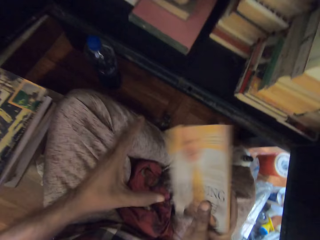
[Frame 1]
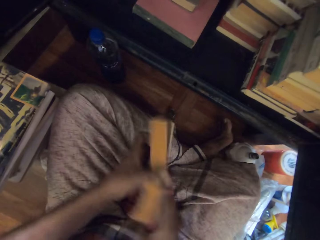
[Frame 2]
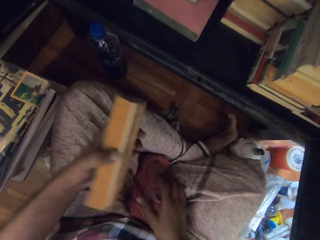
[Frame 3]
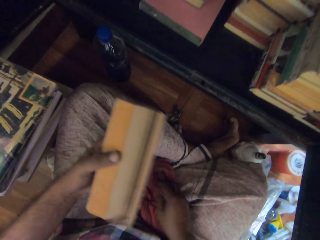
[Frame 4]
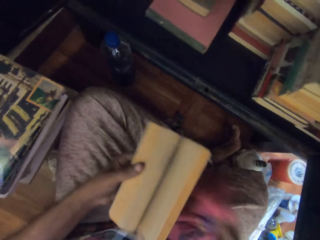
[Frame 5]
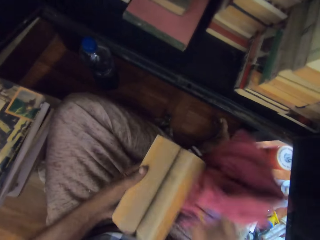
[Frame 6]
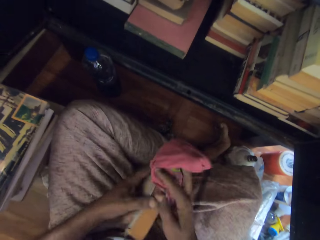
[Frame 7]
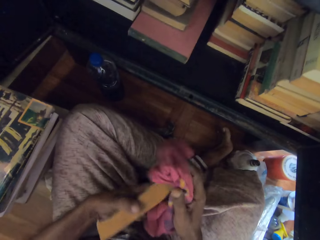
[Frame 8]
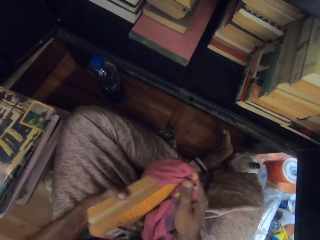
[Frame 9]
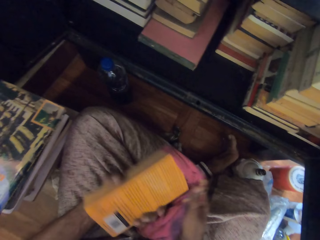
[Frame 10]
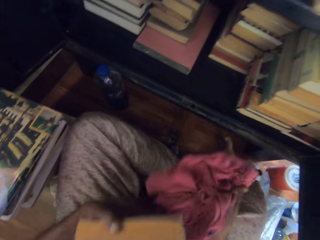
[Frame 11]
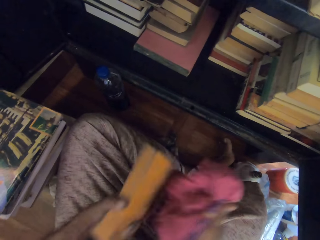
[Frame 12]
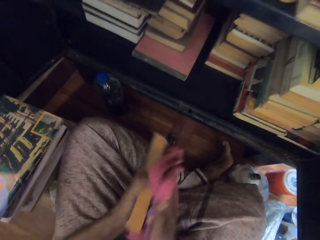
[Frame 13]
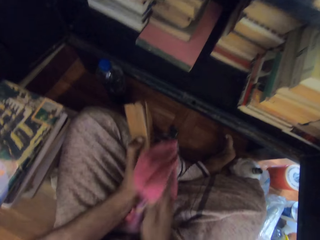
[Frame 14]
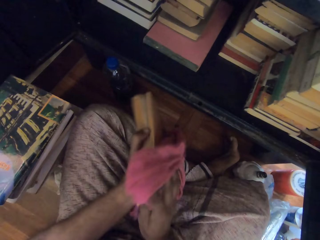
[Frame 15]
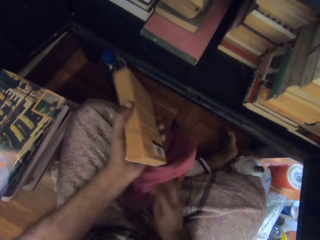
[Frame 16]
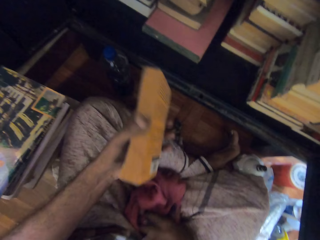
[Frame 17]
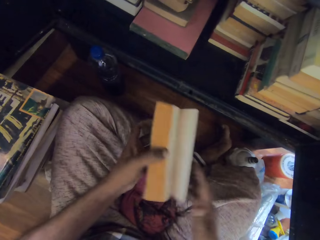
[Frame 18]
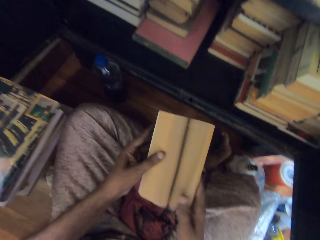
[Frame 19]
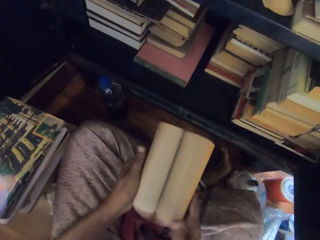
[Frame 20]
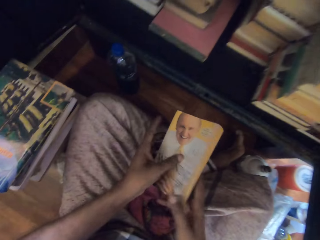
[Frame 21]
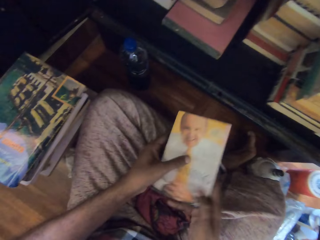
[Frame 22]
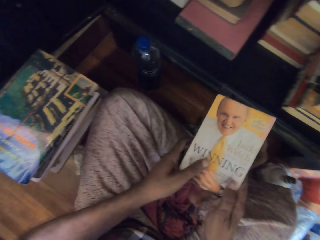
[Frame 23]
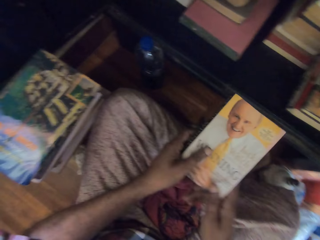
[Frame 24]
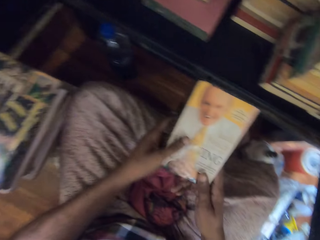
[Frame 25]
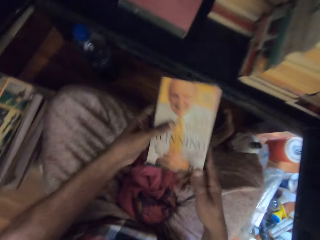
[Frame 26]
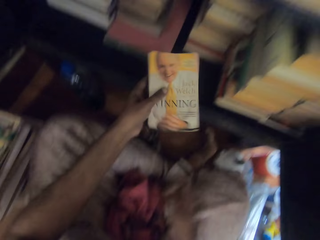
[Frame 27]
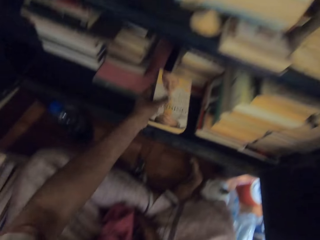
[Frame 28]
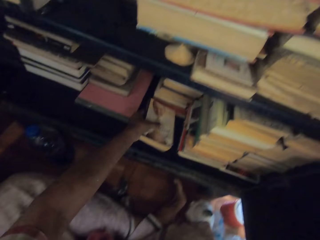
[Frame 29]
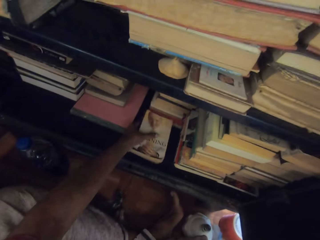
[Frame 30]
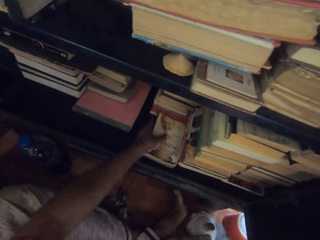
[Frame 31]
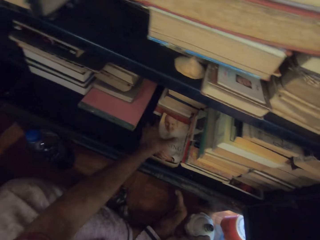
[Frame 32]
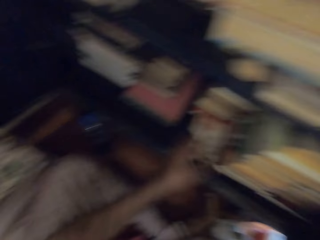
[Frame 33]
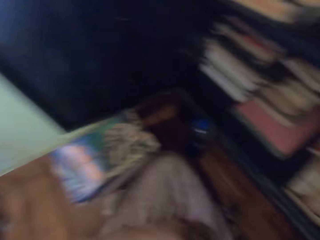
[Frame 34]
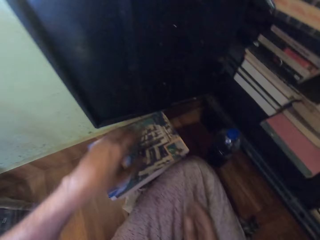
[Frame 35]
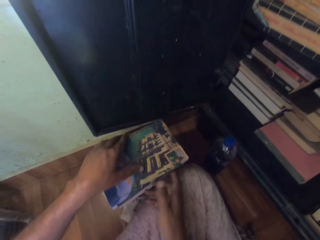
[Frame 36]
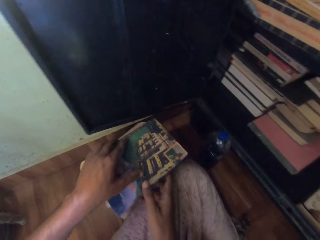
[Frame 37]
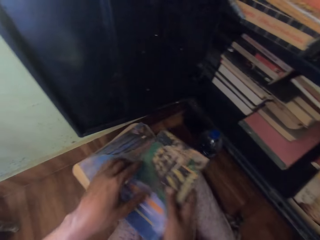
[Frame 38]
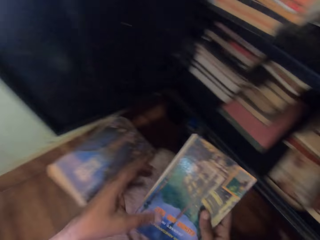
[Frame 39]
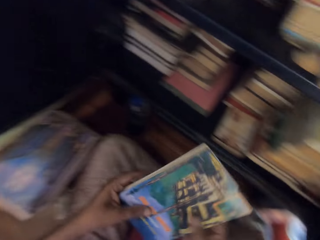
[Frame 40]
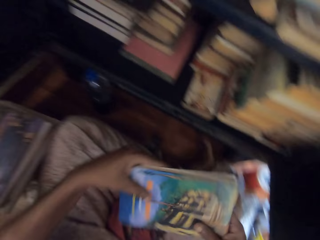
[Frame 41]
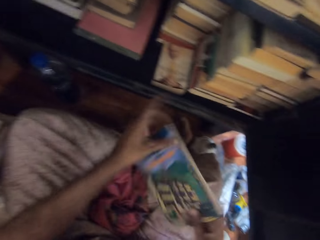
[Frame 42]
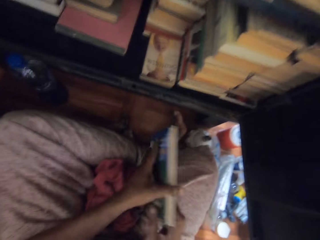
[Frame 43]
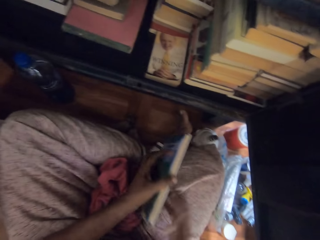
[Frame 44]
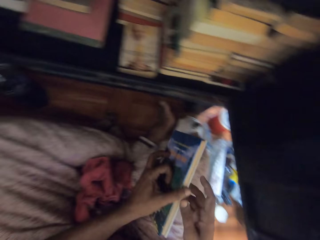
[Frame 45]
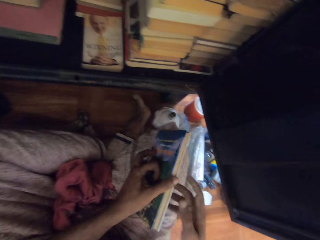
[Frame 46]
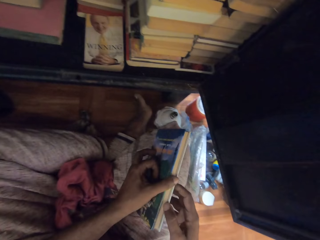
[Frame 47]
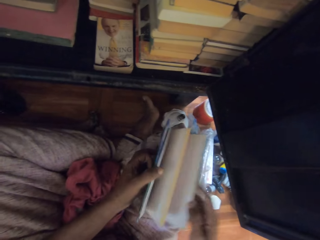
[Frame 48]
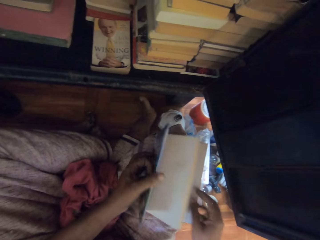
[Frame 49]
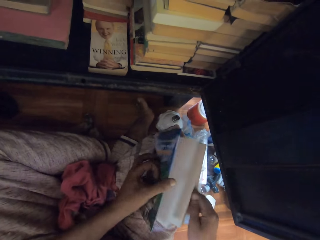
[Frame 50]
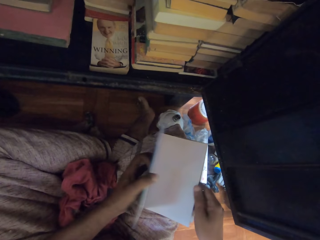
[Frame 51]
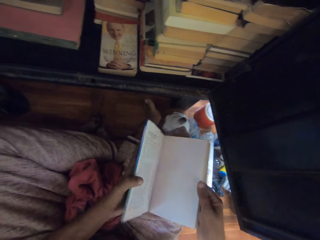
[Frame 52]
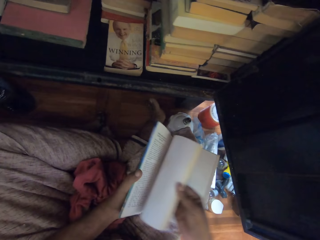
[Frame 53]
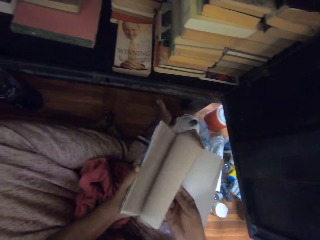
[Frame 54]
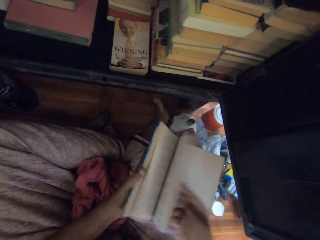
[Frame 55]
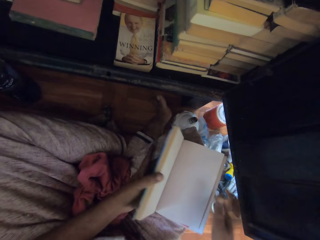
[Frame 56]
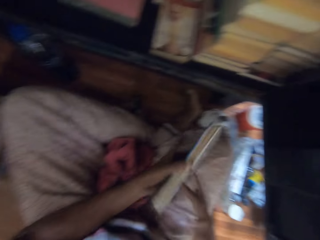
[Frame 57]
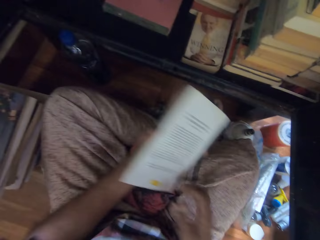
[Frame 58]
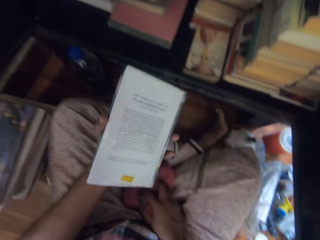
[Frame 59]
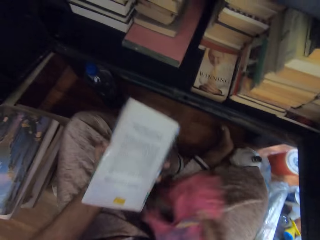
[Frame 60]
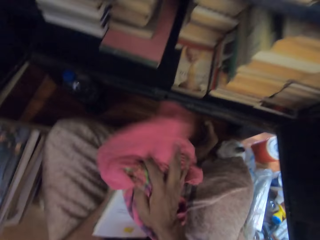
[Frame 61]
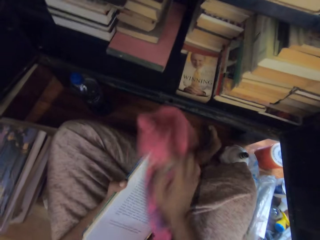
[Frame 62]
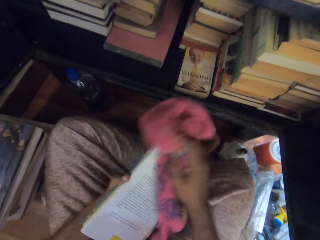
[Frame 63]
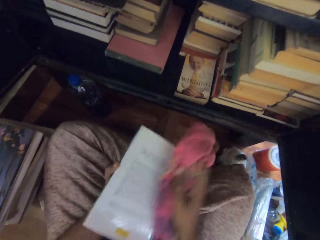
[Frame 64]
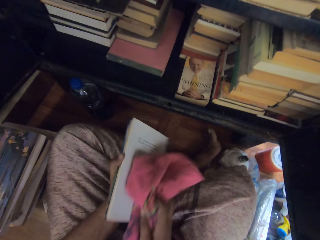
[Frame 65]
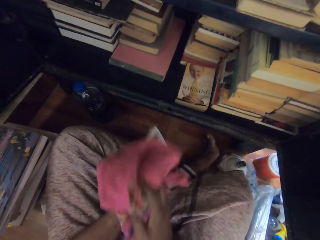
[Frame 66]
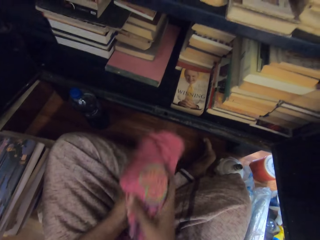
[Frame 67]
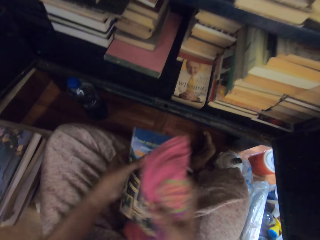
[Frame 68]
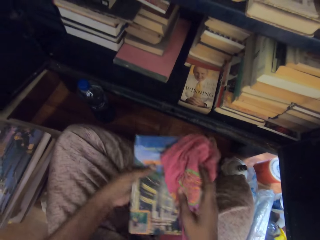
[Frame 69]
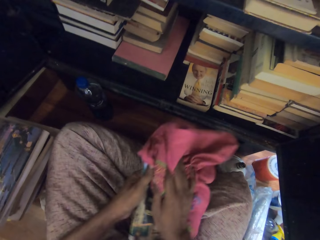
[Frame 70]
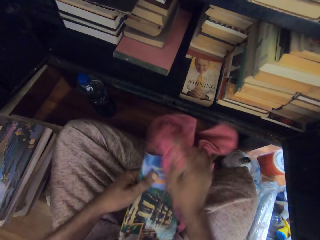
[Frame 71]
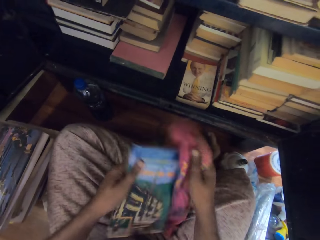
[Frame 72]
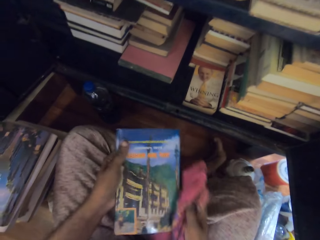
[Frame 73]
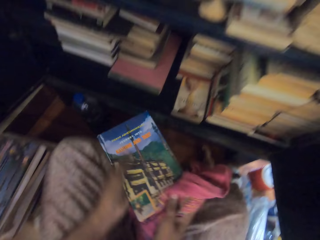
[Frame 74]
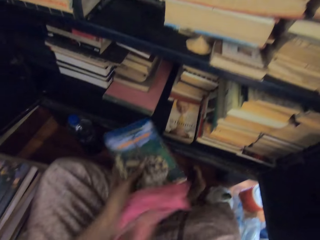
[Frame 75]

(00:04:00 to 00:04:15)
The camera wearer adjusts the book in his hands. He flips the pages of the book in his left hand. He picks up the rag on the floor with his right hand. He cleans the book in his left hand with the rag in his right hand. He drops the rag in his right hand on the floor. He flips the pages of the book in his left hand to his right hand. He places the book inside the cabinet with his left hand. He picks up a book from the pile of books on the floor with his hands. He opens the cover of the book in his left hand with his right hand. He flips the pages of the book in his left hand with his right hand. He closes the cover of the book in his left hand with his right hand. He picks up the rag on the floor with his right hand. He cleans the book in his left hand with the rag in his right hand.

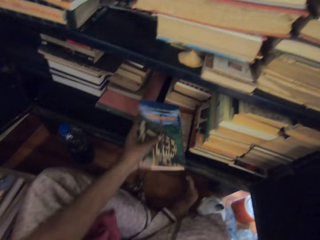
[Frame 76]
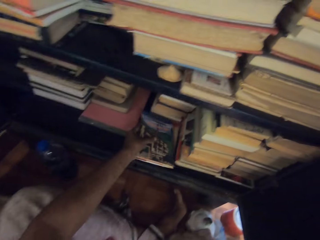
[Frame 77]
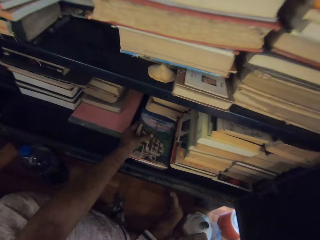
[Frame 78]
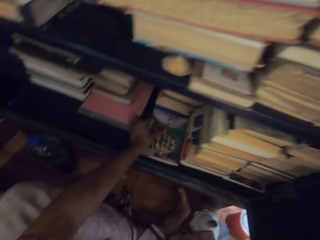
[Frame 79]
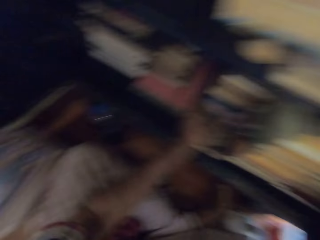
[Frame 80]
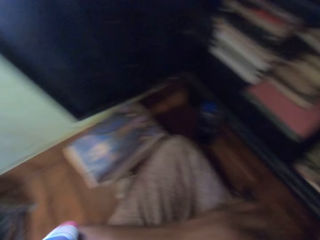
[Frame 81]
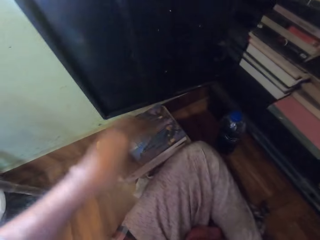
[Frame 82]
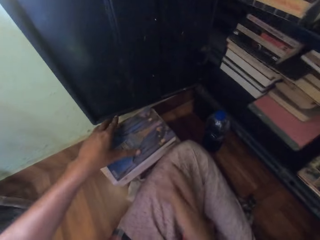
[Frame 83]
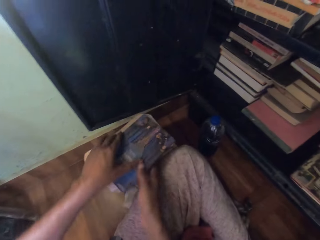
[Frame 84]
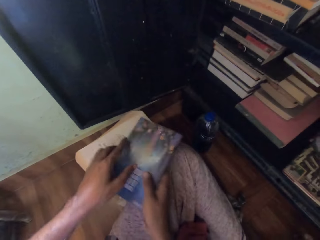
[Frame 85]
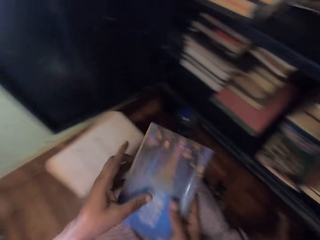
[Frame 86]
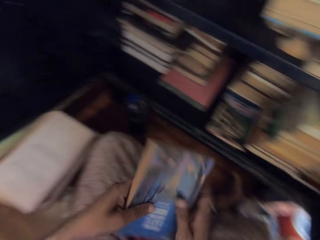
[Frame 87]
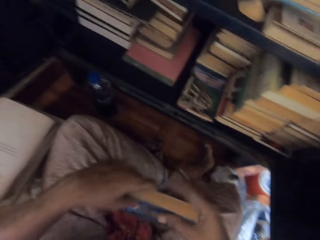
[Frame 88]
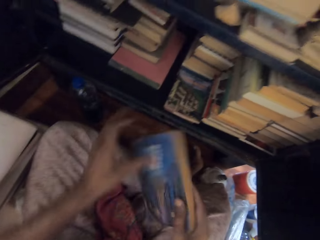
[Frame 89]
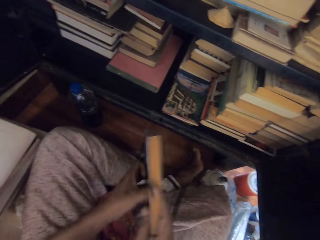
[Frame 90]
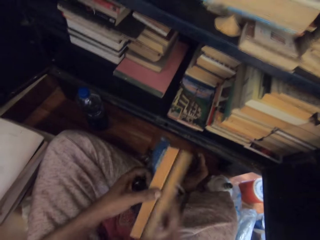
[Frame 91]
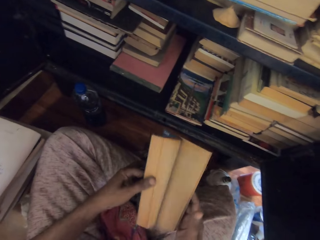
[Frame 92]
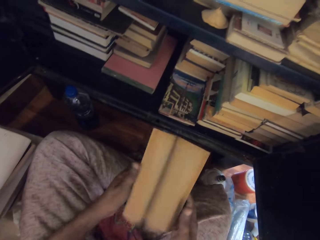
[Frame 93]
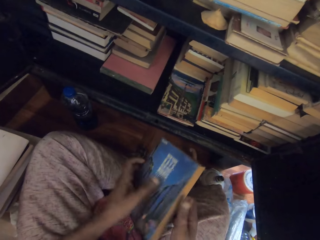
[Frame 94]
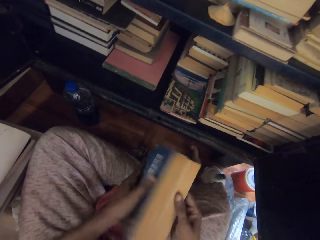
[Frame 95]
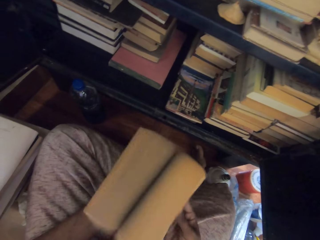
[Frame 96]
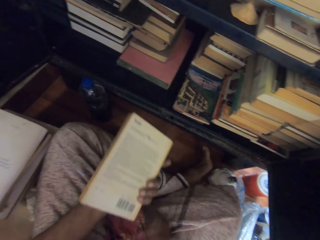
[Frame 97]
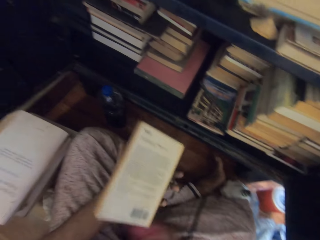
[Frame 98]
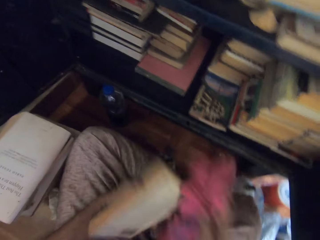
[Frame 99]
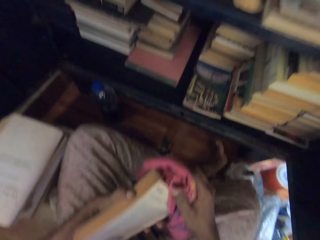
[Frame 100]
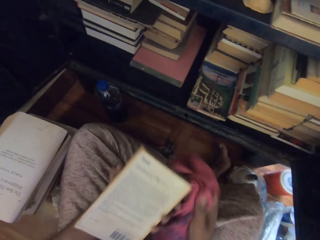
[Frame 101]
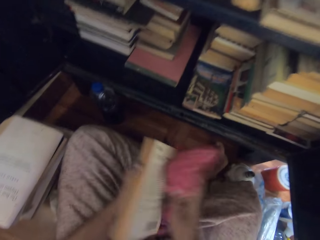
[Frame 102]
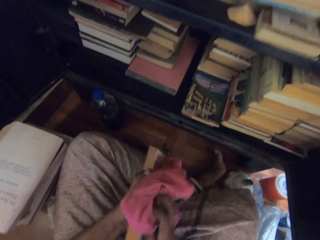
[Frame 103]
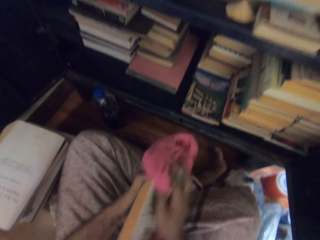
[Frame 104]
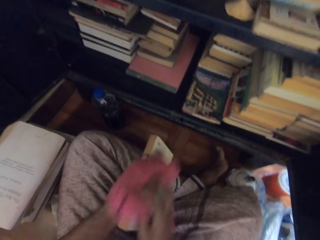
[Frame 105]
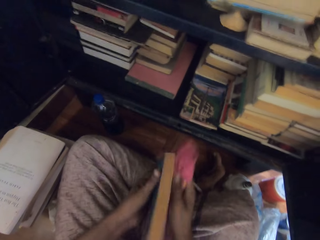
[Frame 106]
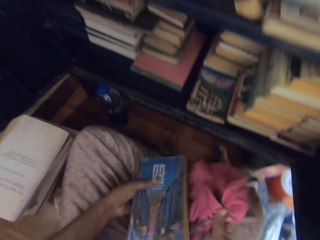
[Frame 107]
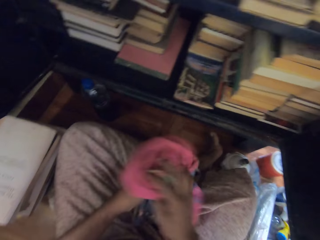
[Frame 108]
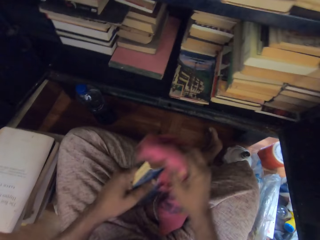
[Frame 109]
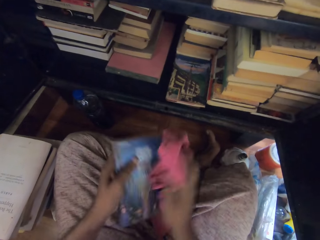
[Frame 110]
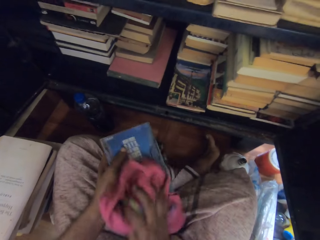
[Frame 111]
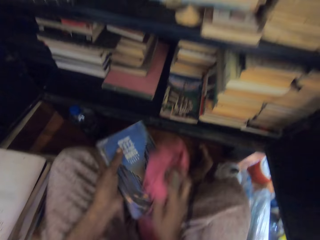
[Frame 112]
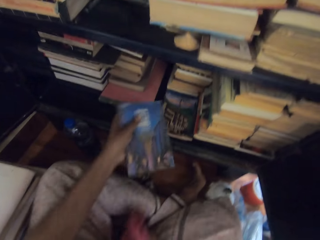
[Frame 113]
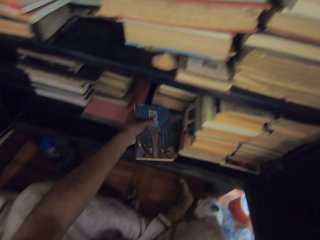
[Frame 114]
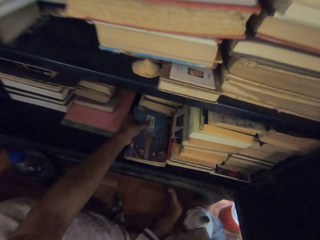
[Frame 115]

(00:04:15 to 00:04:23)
The camera wearer places the book inside the cabinet with his left hand. He picks up a book from the pile of books on the floor with his hands. He adjusts the book in his hands. He flips the pages of the book in his left hand to his right hand. He opens the book. He flips the pages of the book in his right hand to his left hand. He picks up the rag on the floor with his right hand. He cleans the book in his left hand with the rag in his right hand.
